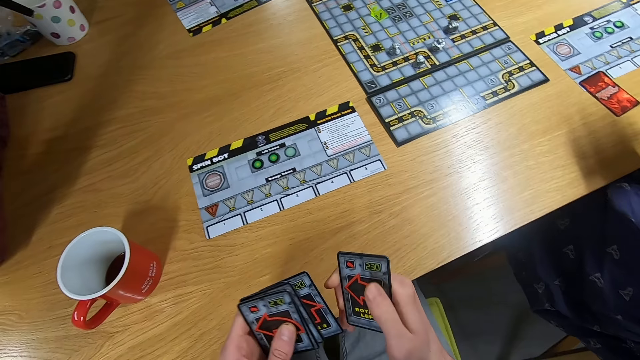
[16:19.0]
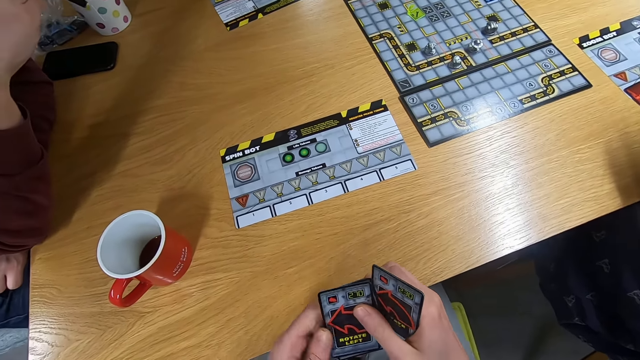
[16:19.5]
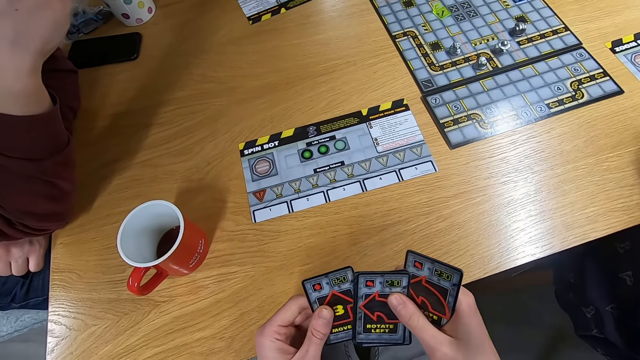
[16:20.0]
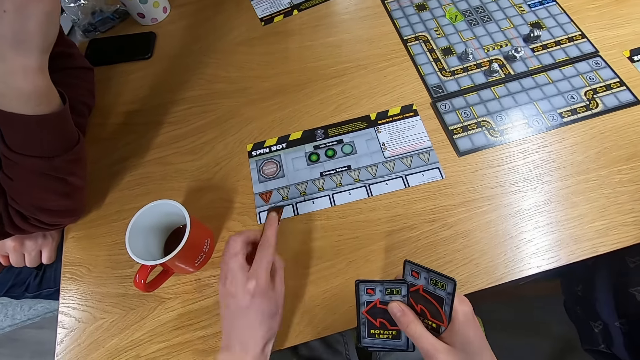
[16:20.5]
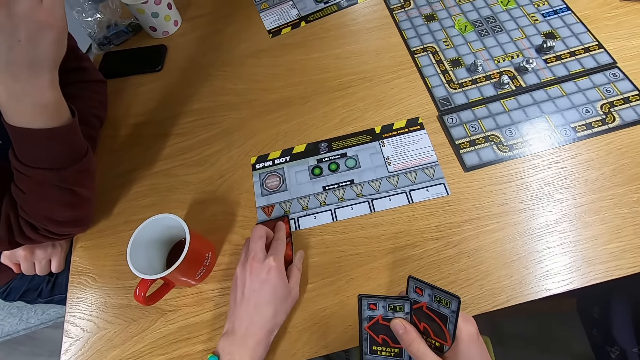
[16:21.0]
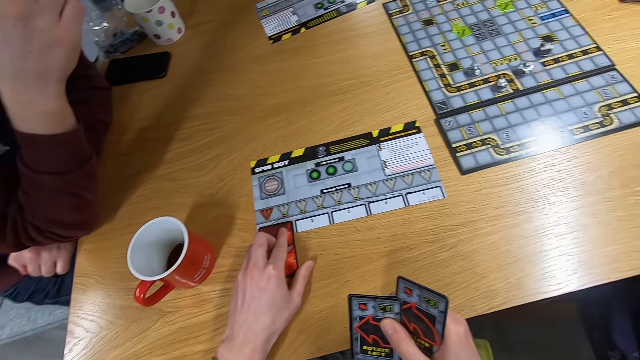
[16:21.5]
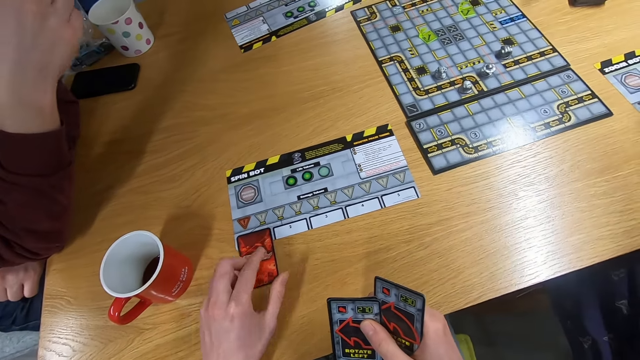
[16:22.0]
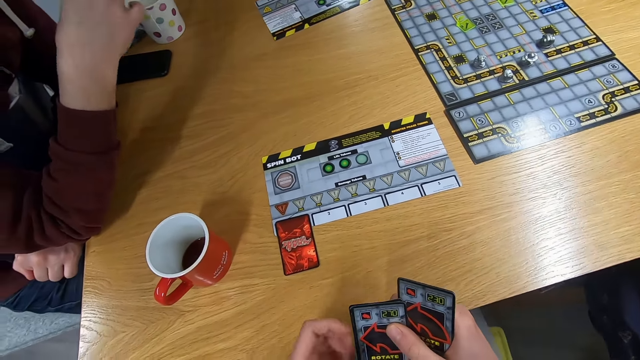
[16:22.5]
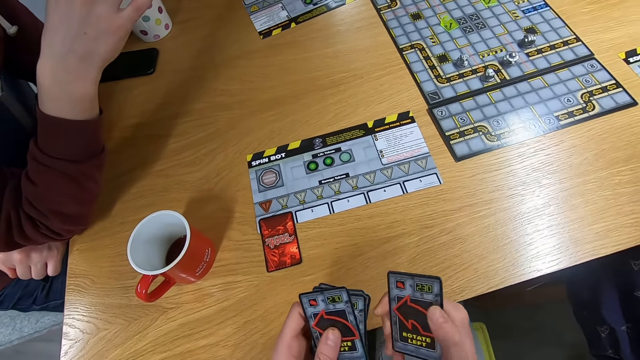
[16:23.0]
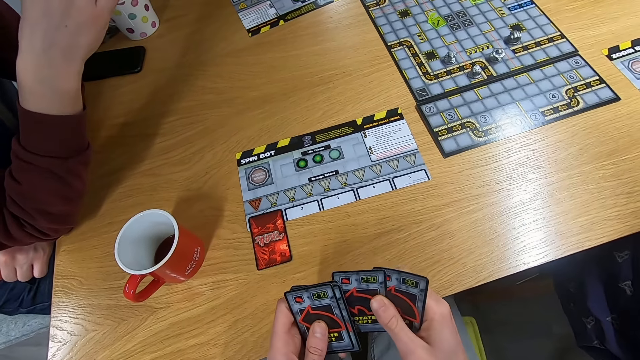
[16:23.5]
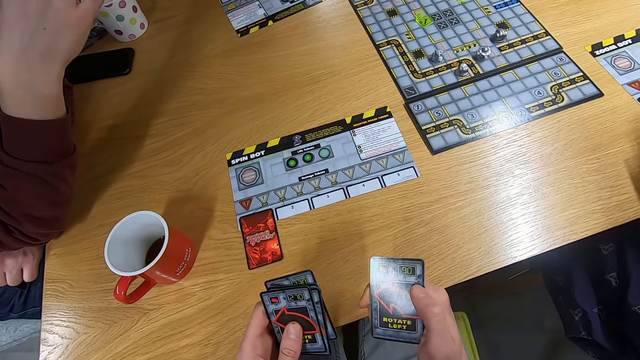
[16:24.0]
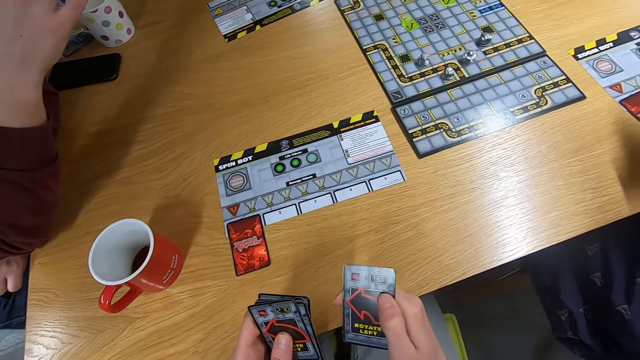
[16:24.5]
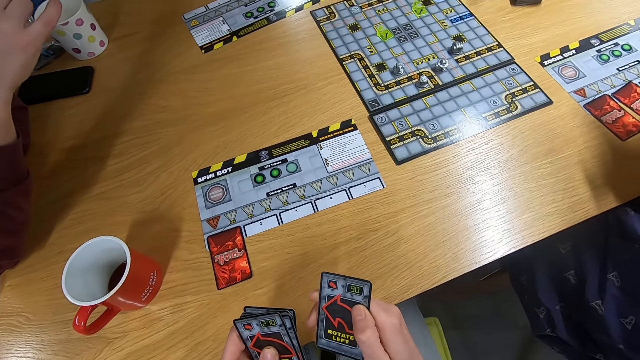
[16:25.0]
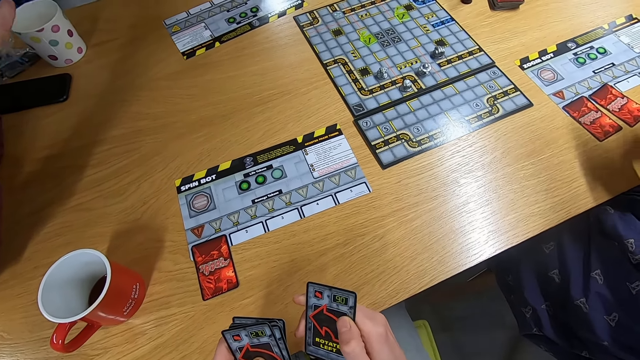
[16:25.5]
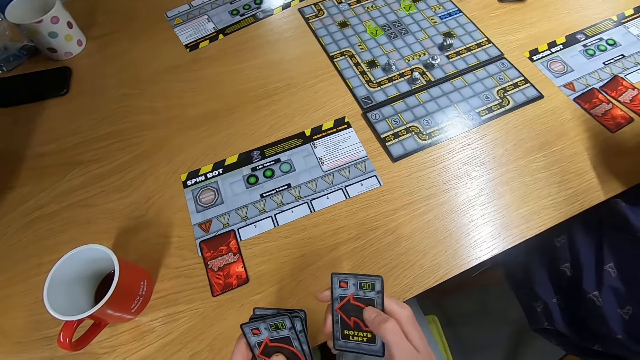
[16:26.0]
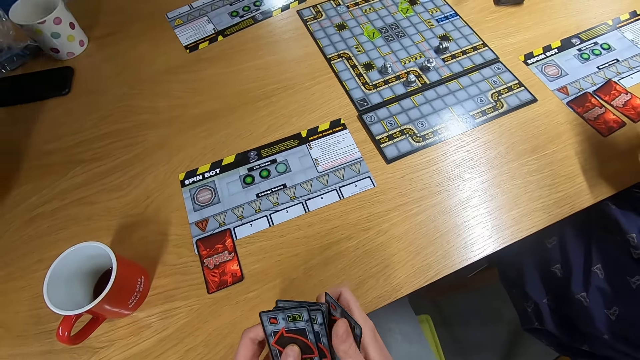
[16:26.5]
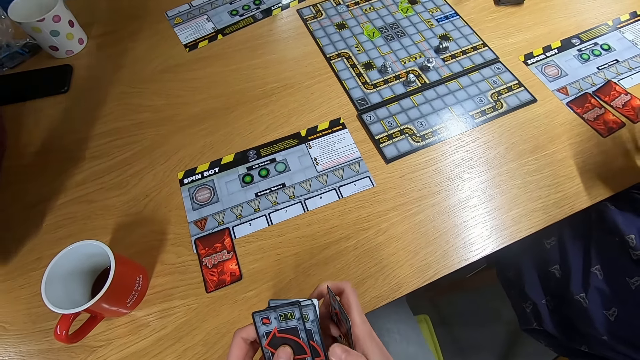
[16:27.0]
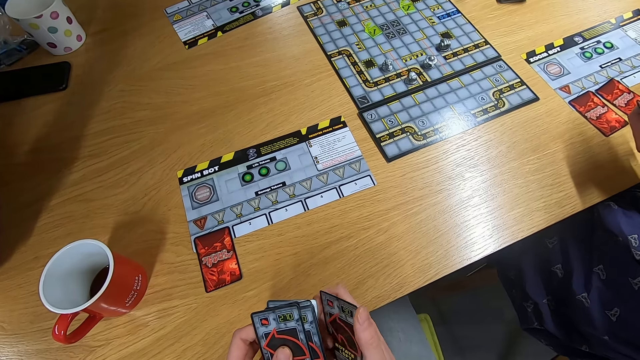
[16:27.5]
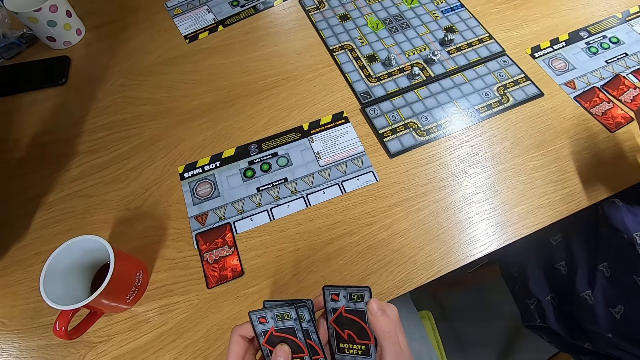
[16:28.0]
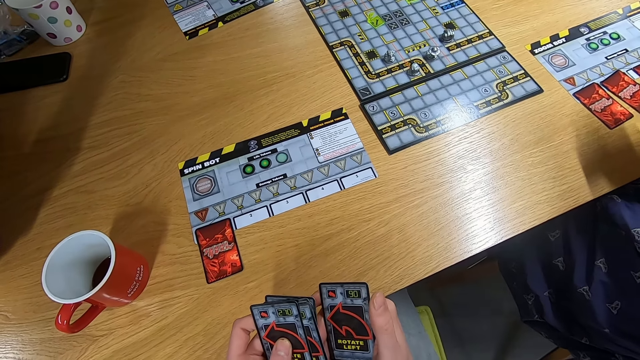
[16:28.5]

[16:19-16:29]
The camera wearer shuffles the cards. They drop the card on the desk. They place the cards on the board. A man swings the right hand. The camera wearer shuffles the cards.

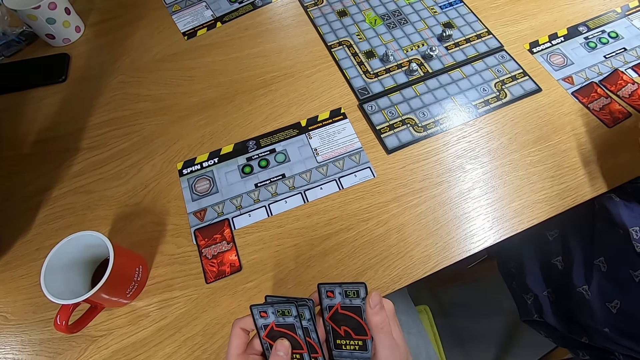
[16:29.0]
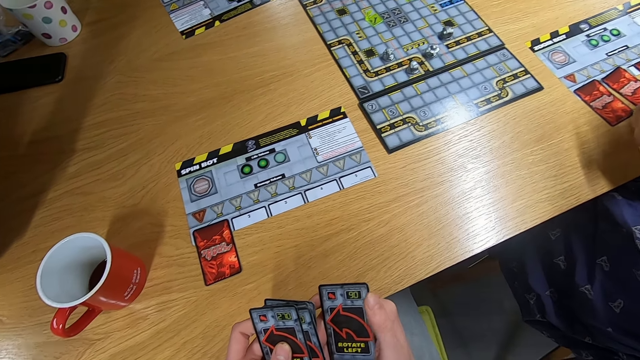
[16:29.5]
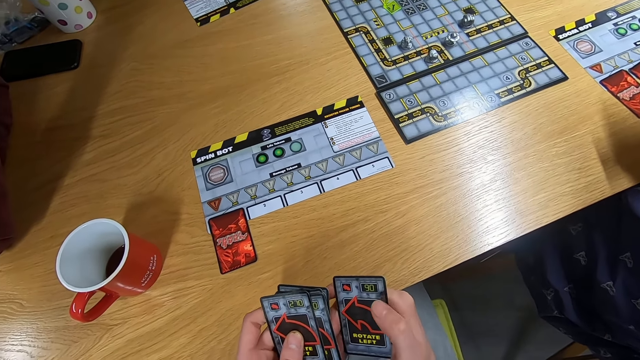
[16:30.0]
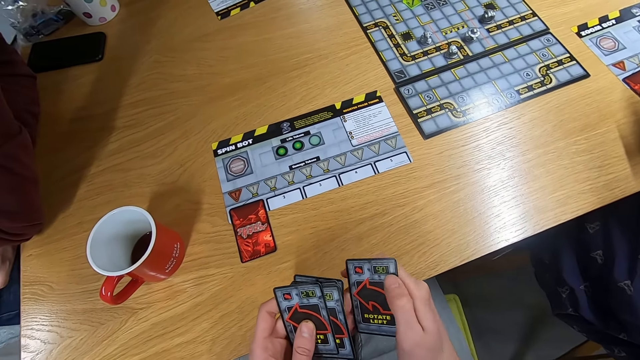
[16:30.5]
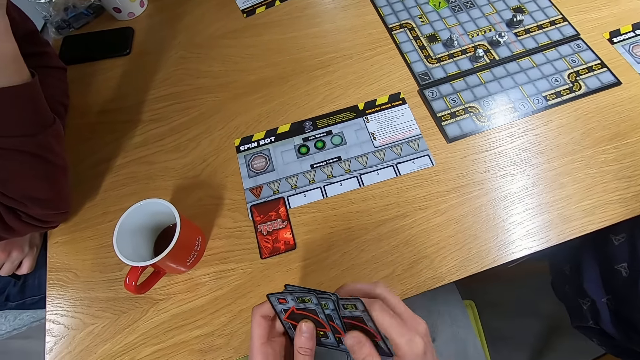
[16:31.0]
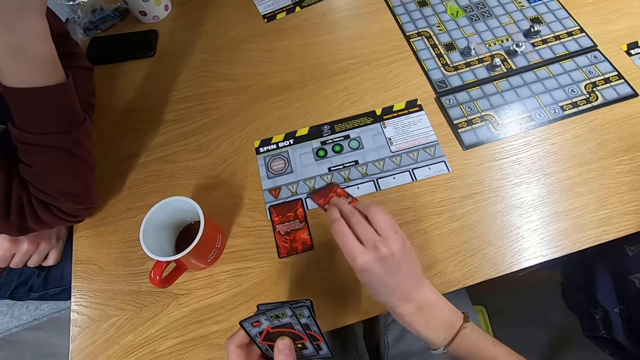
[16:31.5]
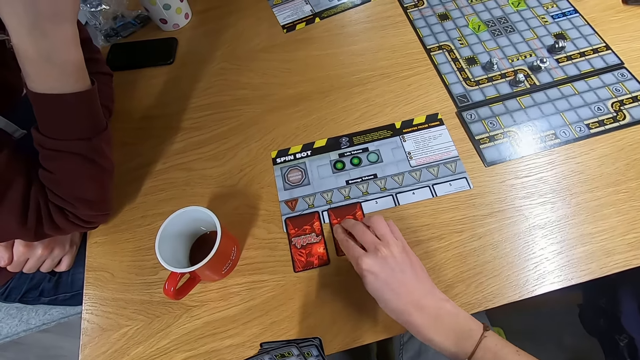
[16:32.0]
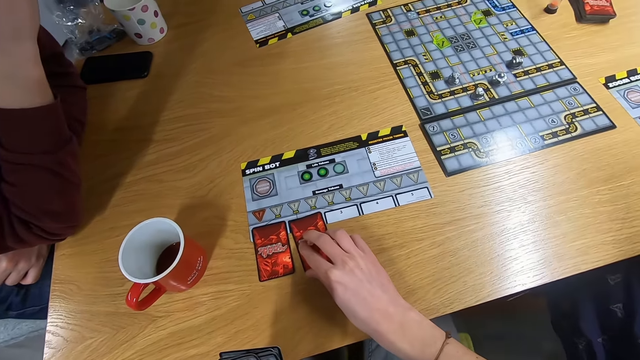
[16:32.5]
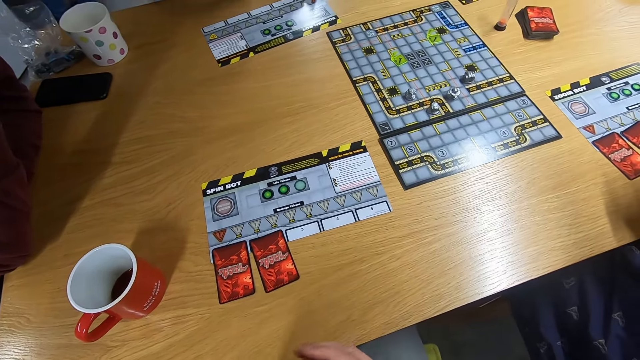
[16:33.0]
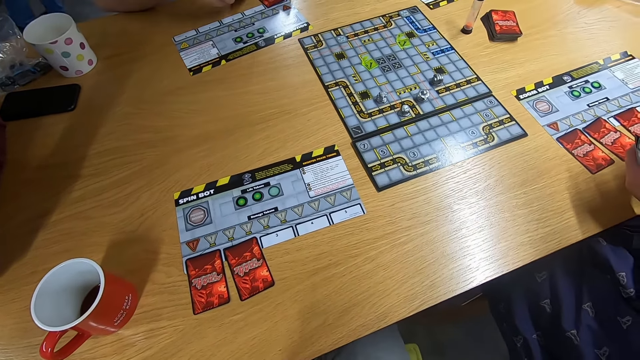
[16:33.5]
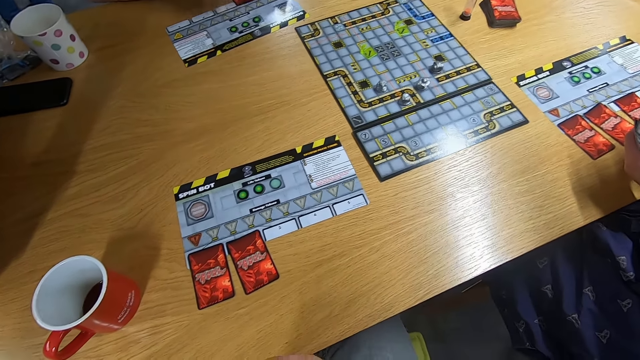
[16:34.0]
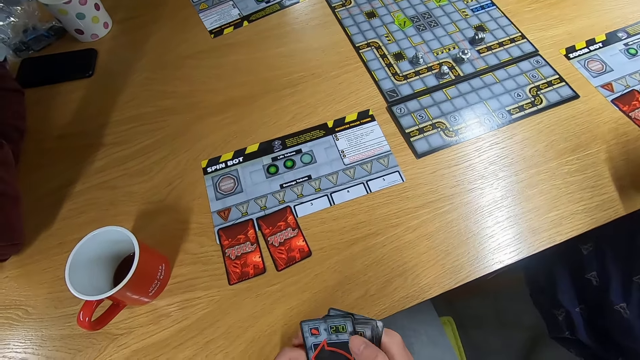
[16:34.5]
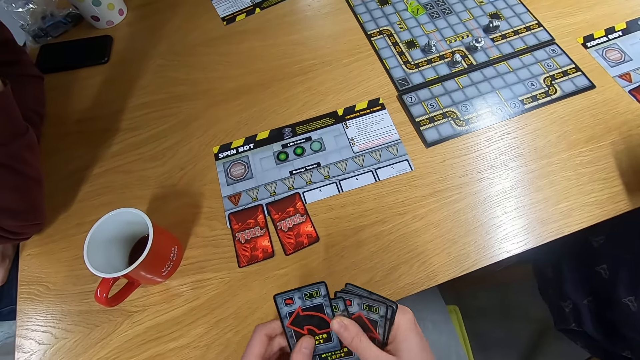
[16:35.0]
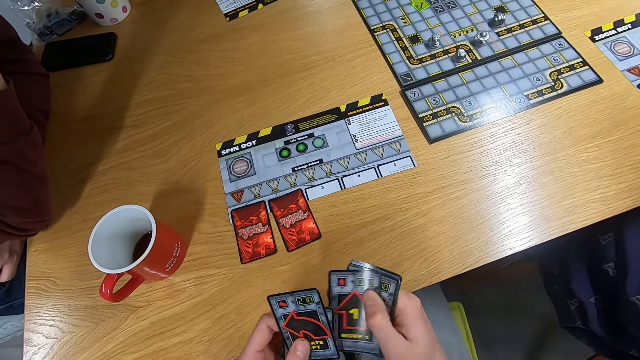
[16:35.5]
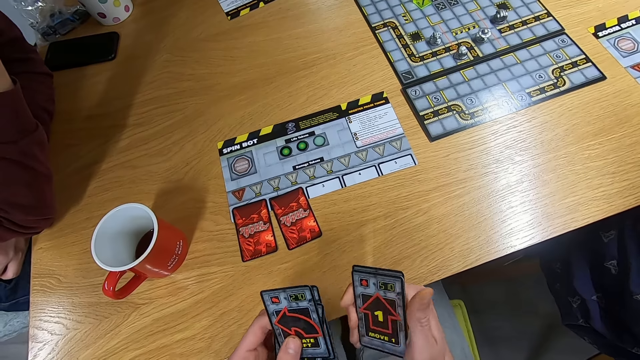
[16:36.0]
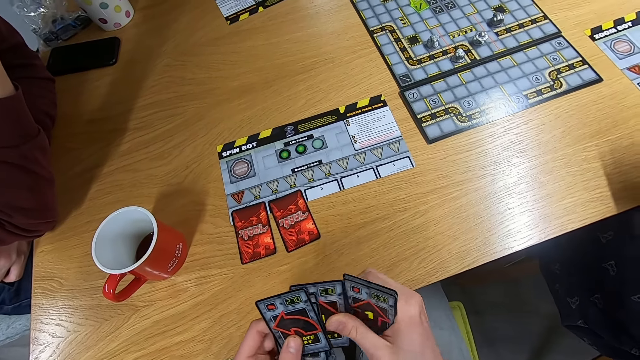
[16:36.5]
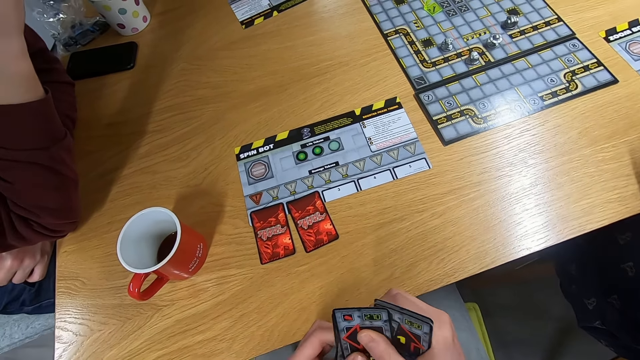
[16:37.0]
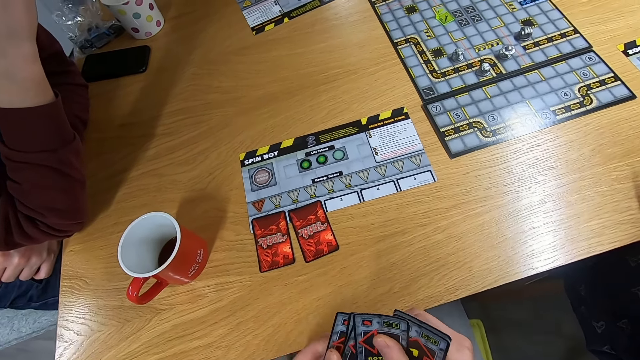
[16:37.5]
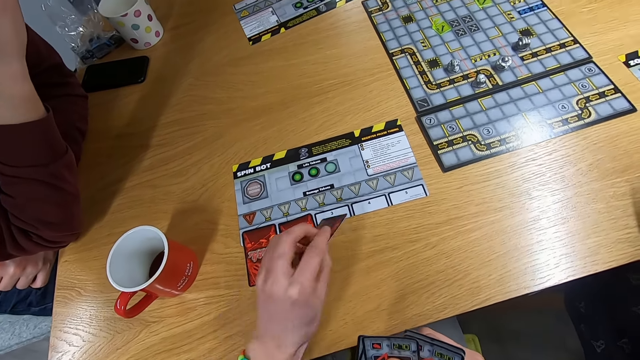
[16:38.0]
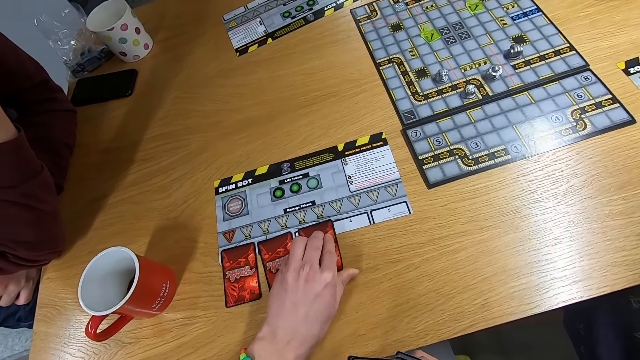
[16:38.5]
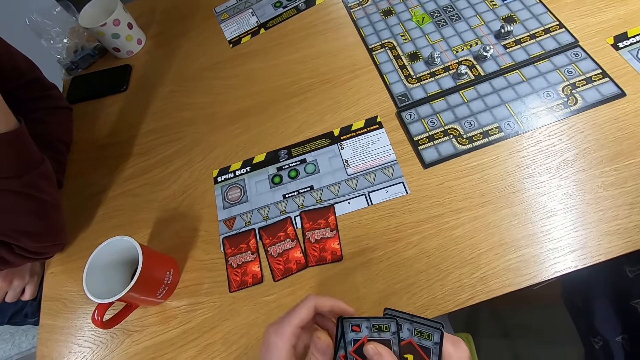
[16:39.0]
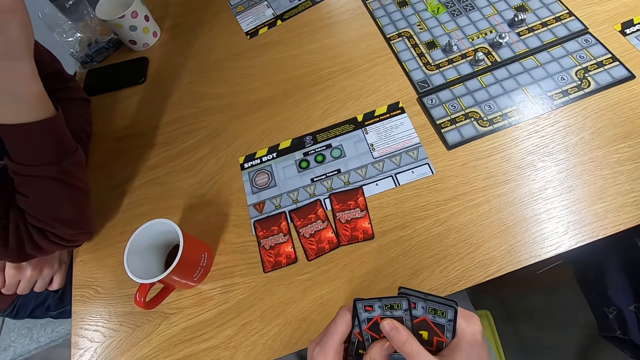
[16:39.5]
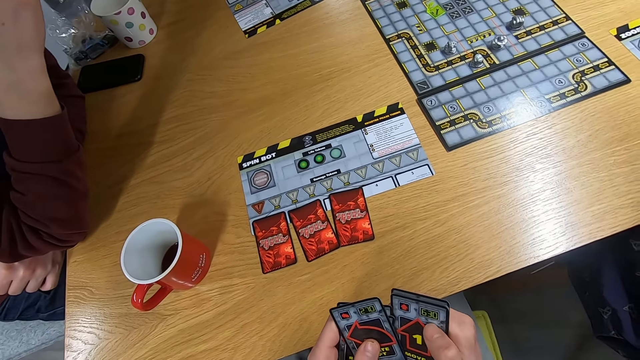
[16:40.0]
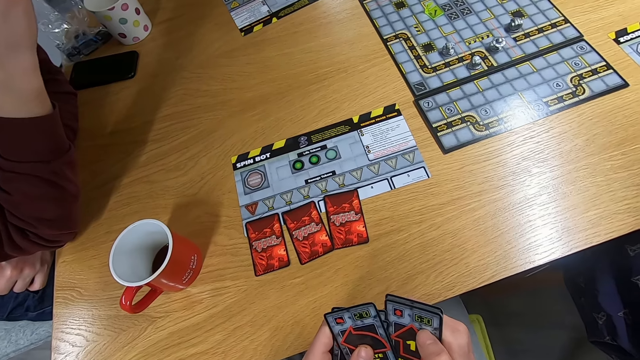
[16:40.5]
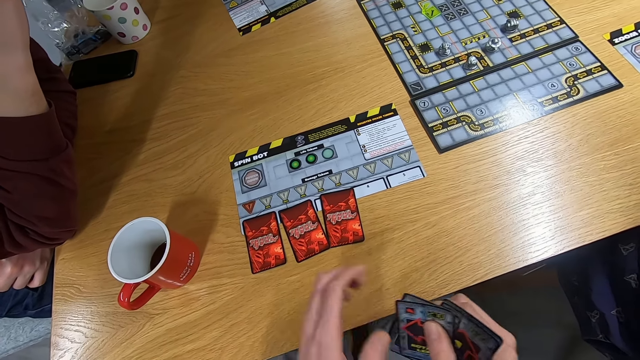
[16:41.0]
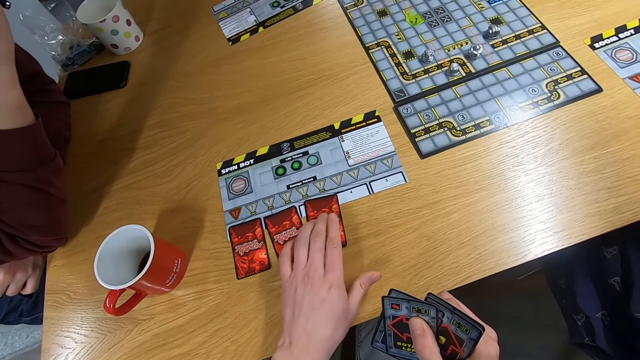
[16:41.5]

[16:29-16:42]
The camera wearer drops the card on the desk. They stare at the board game. They shuffle the cards. They drop the card on the desk. They stare at the cards.
